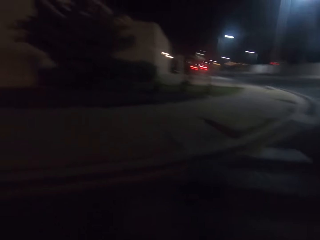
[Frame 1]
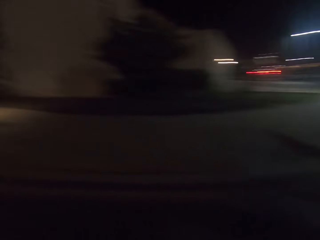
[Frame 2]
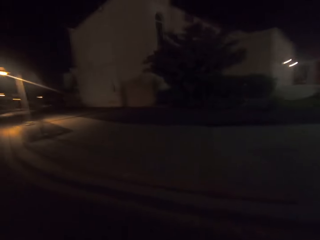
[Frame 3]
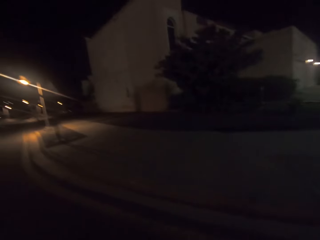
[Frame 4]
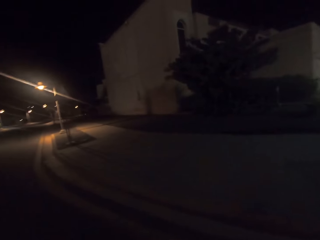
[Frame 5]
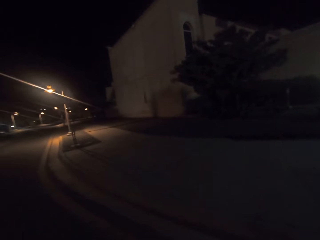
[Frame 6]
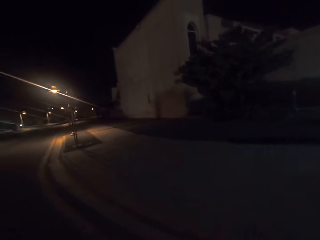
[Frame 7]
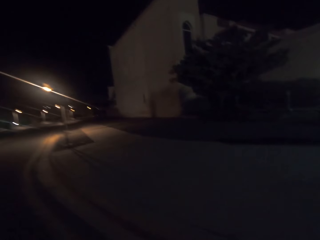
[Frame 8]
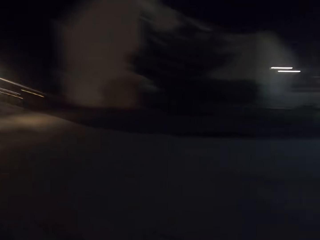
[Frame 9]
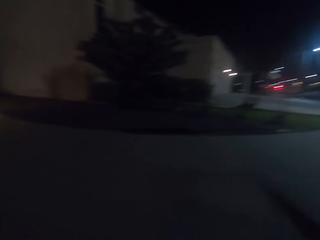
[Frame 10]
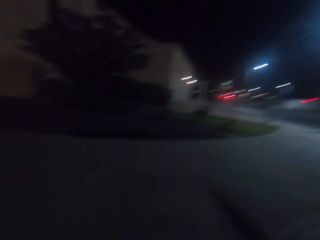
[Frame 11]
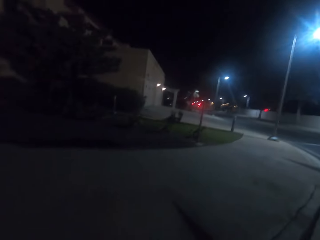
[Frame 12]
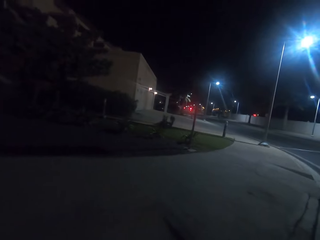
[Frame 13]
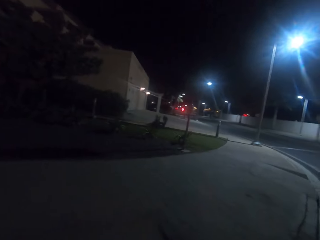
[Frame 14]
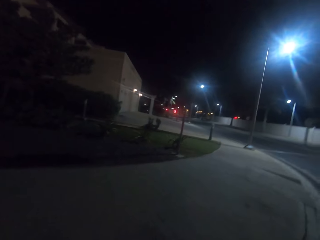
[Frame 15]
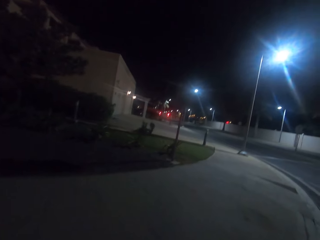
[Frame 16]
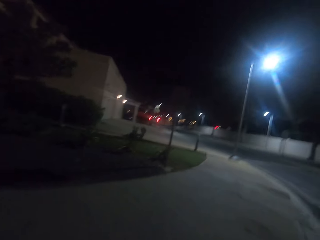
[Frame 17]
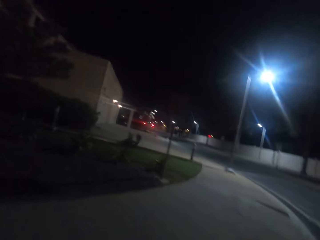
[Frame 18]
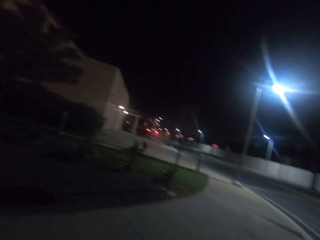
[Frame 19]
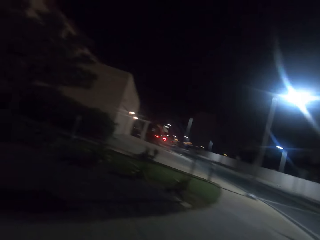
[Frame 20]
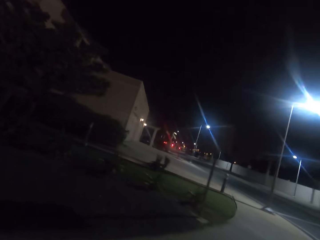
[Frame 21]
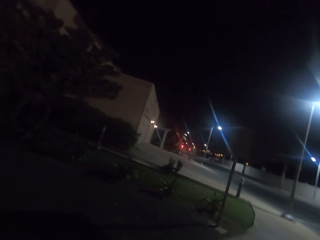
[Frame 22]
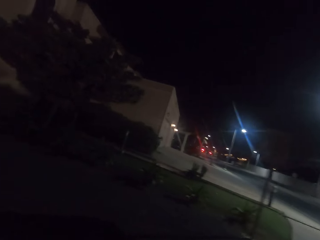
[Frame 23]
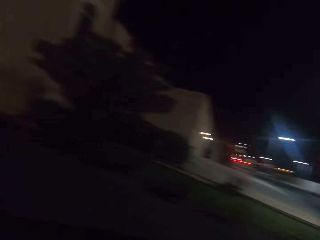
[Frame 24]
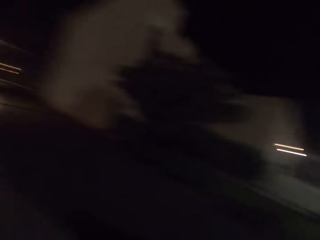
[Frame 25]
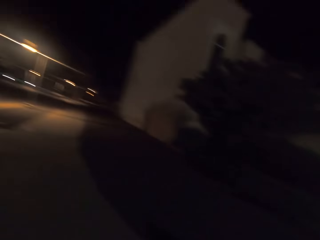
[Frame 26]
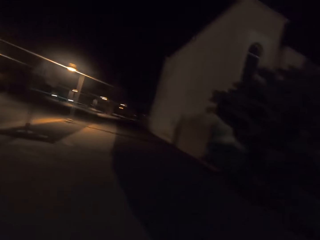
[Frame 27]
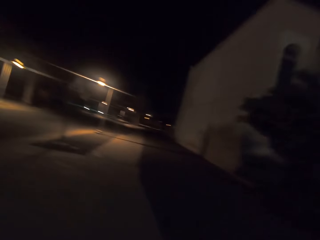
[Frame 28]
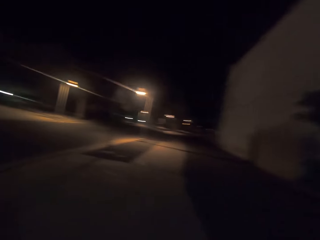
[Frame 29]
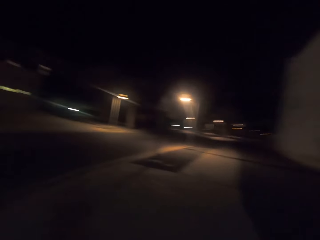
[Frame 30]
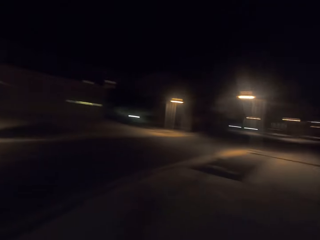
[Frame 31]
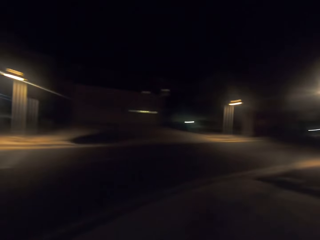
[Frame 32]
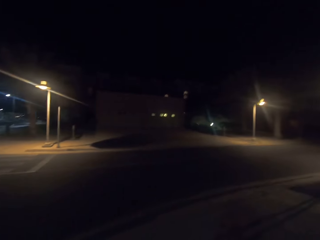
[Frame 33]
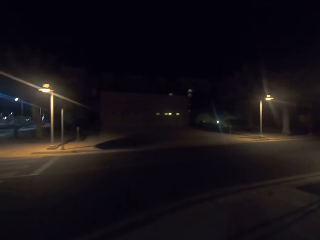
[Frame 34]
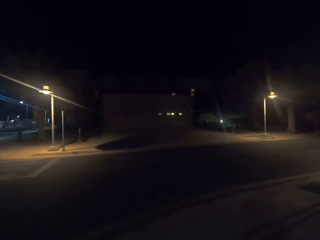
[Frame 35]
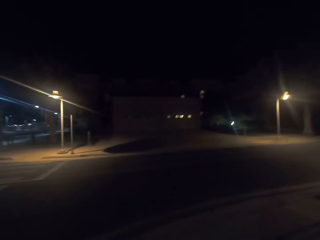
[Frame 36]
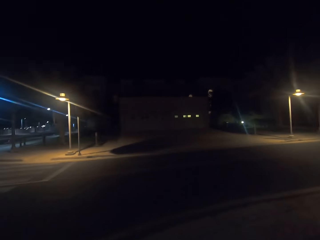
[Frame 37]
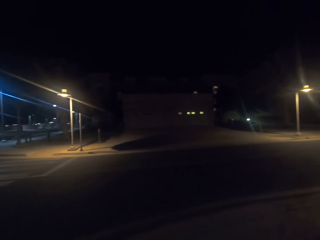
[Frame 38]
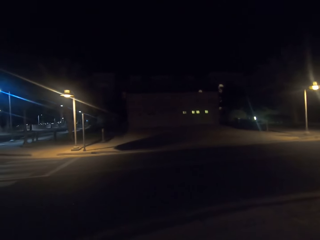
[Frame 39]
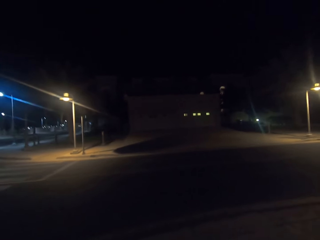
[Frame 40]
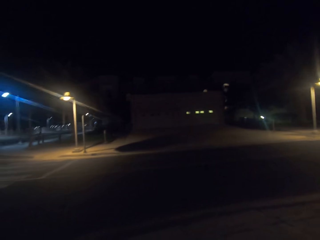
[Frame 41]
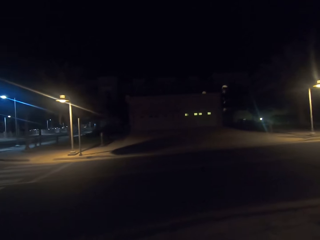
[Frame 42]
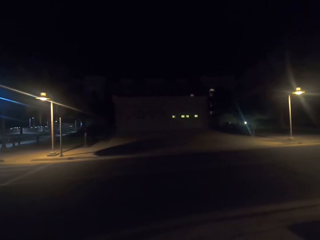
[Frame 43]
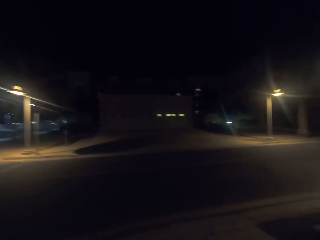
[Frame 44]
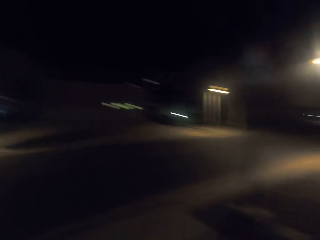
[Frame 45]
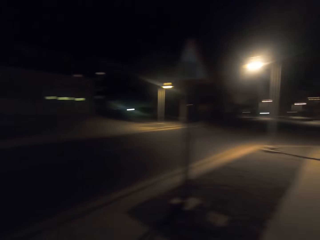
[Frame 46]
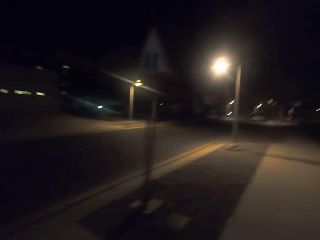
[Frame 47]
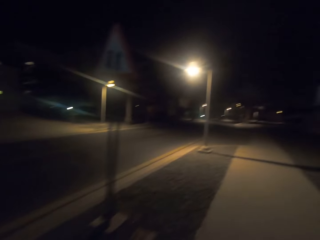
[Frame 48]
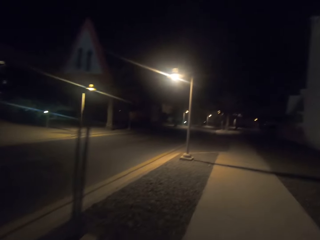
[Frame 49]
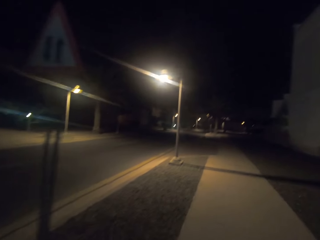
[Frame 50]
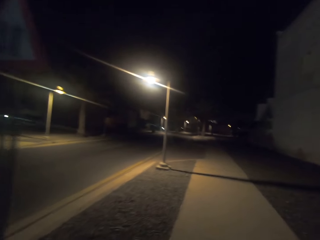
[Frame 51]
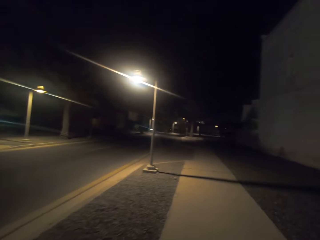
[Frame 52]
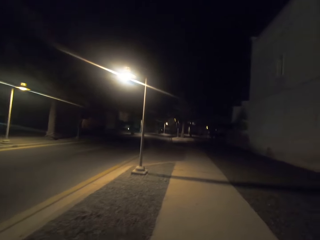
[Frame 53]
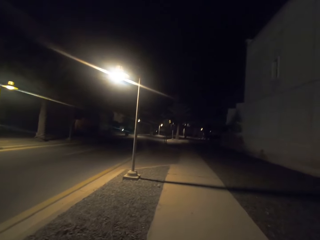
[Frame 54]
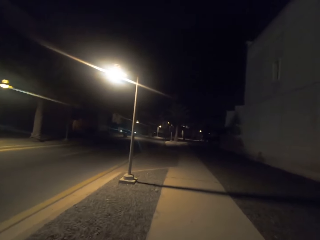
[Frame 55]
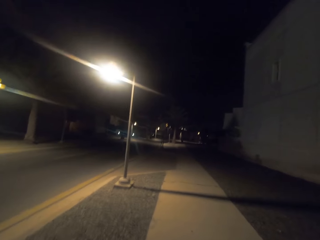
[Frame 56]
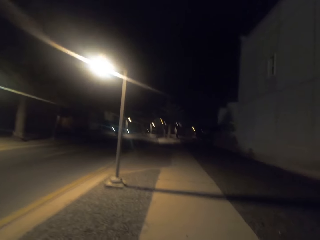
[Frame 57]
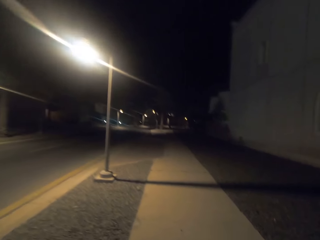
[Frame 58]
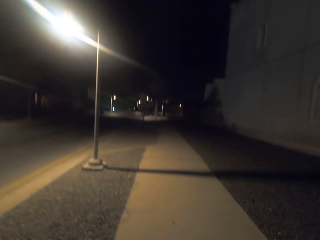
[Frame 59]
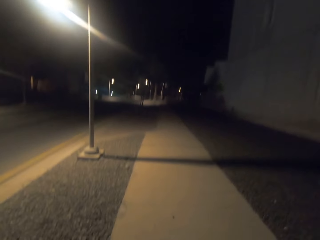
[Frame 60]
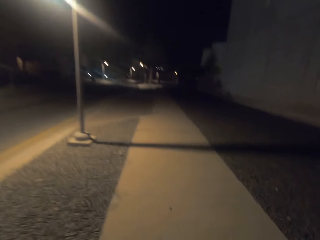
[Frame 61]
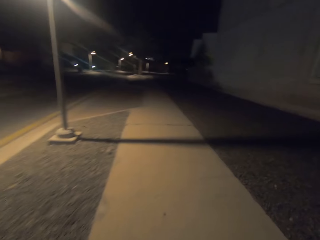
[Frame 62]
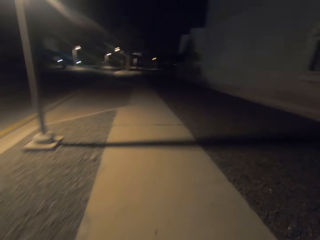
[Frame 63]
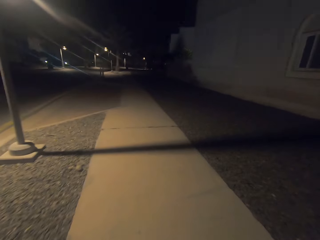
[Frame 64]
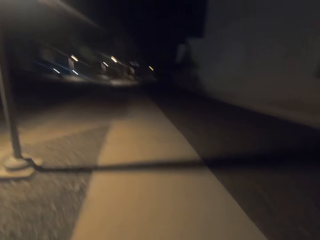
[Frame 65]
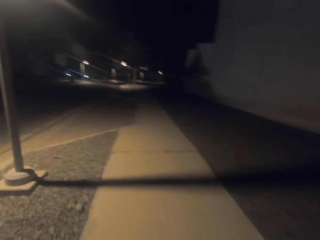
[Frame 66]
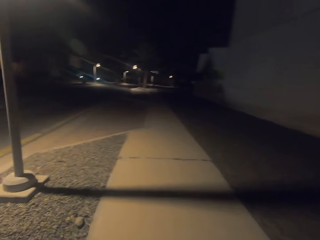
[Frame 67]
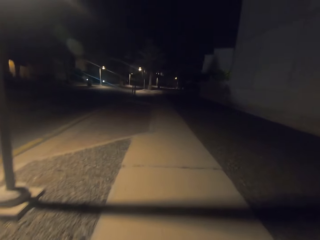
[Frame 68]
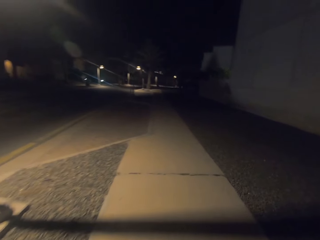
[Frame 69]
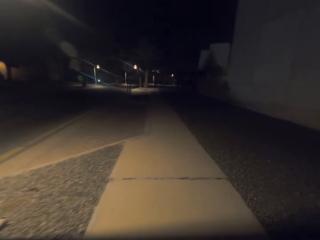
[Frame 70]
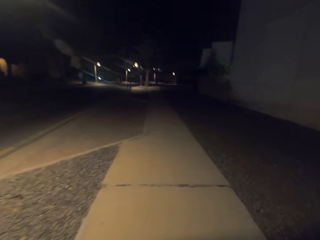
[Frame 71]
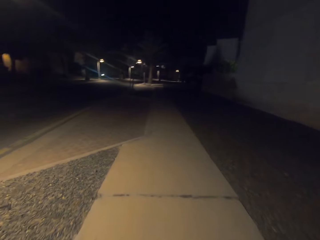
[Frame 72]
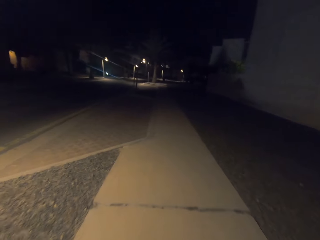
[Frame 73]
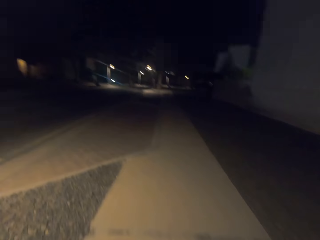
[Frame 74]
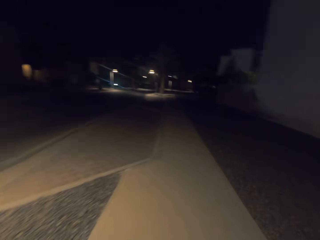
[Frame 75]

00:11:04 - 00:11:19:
The camera wearer looks around the street. They cross the road. They walk along a pavement.

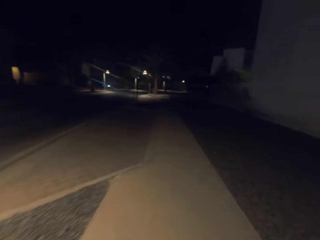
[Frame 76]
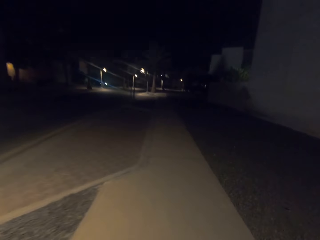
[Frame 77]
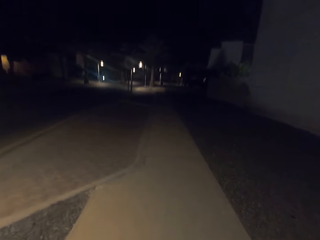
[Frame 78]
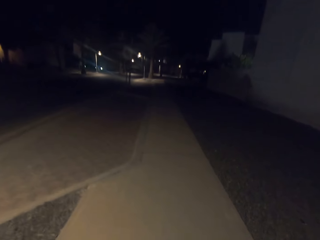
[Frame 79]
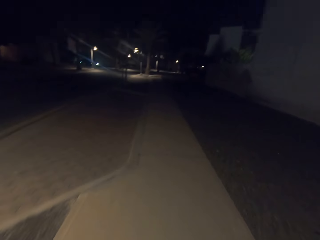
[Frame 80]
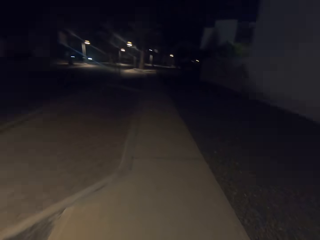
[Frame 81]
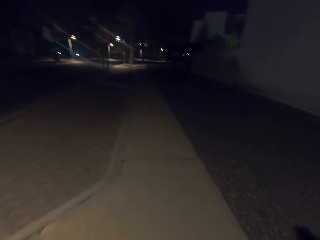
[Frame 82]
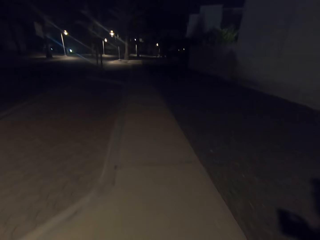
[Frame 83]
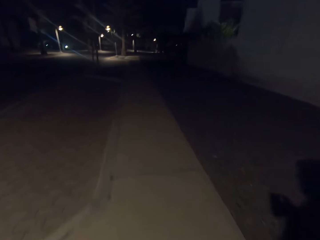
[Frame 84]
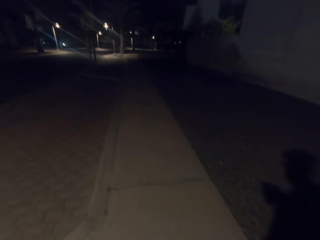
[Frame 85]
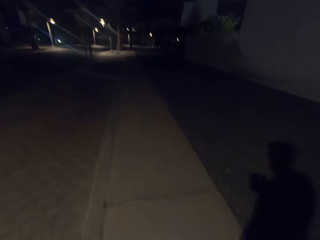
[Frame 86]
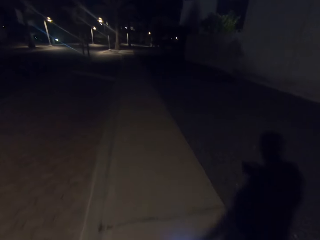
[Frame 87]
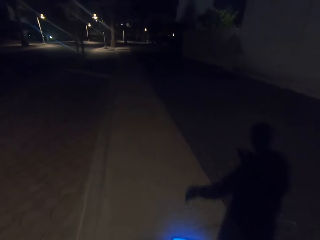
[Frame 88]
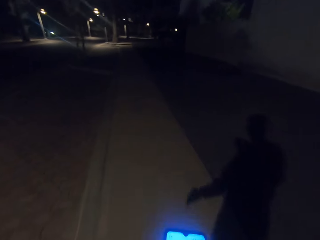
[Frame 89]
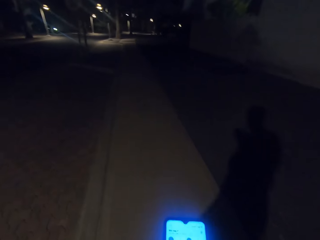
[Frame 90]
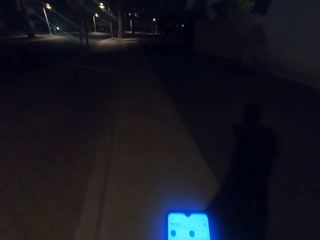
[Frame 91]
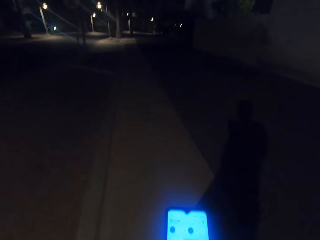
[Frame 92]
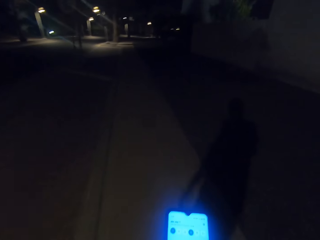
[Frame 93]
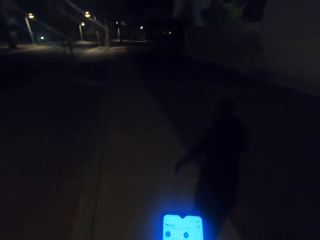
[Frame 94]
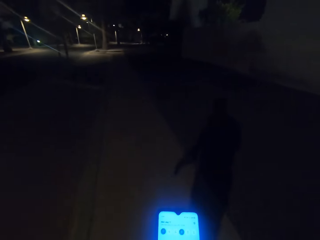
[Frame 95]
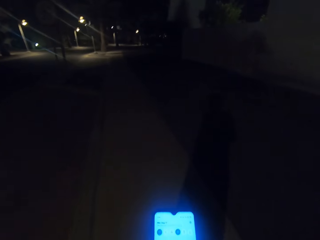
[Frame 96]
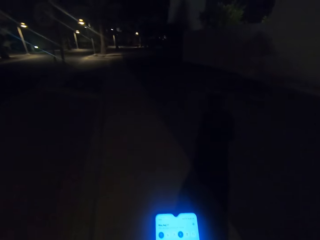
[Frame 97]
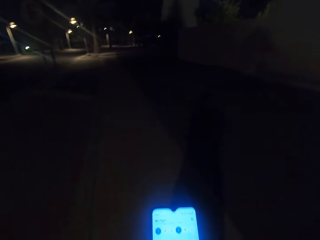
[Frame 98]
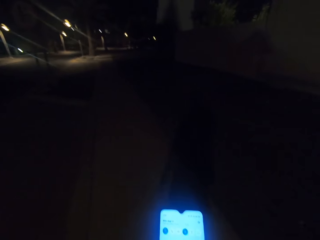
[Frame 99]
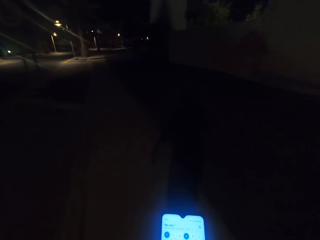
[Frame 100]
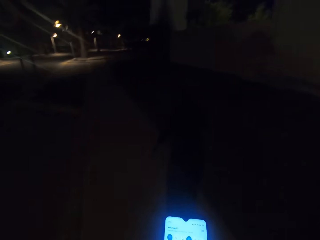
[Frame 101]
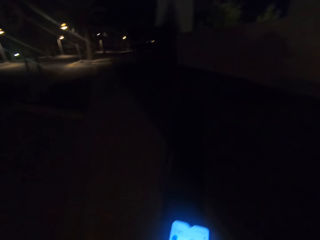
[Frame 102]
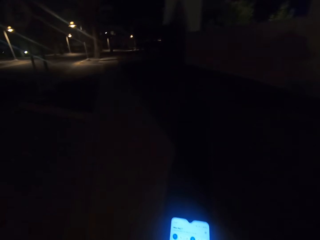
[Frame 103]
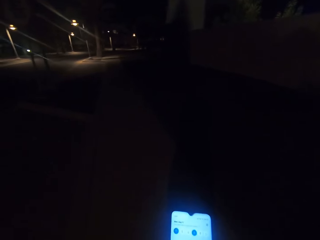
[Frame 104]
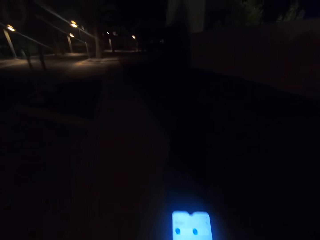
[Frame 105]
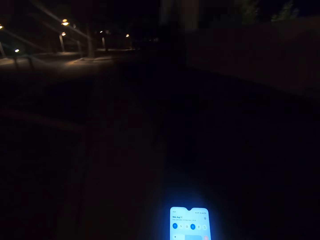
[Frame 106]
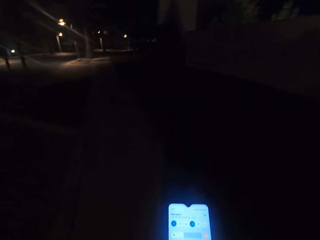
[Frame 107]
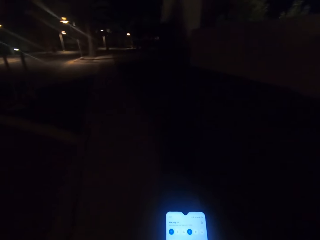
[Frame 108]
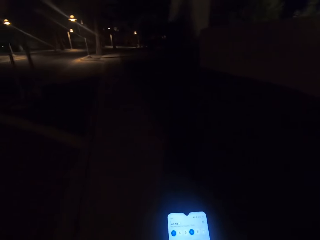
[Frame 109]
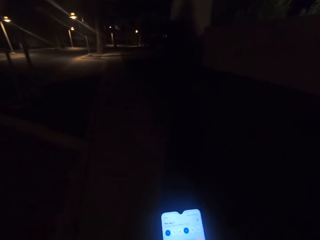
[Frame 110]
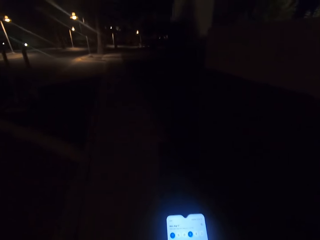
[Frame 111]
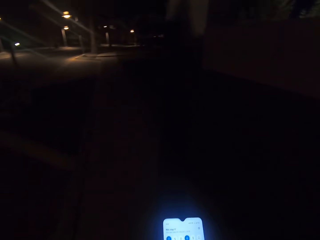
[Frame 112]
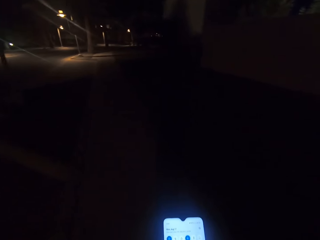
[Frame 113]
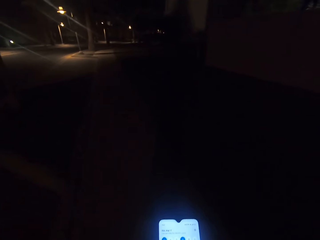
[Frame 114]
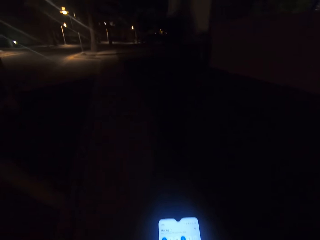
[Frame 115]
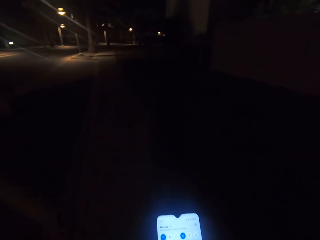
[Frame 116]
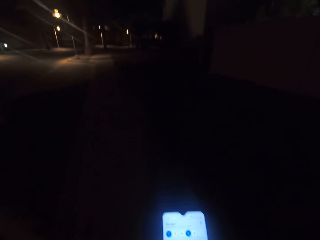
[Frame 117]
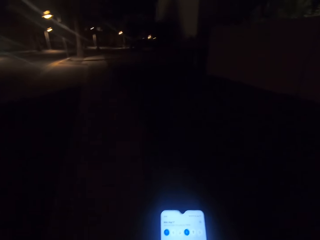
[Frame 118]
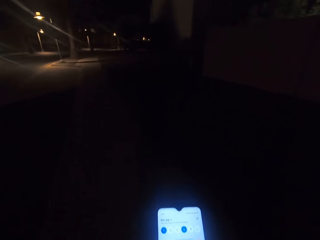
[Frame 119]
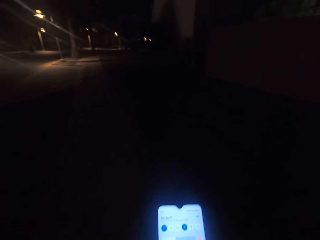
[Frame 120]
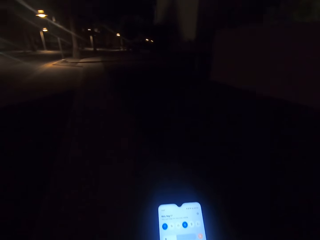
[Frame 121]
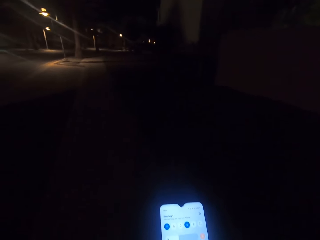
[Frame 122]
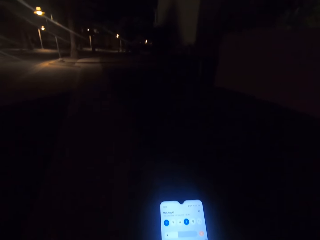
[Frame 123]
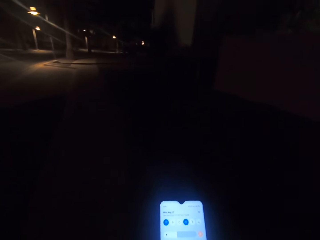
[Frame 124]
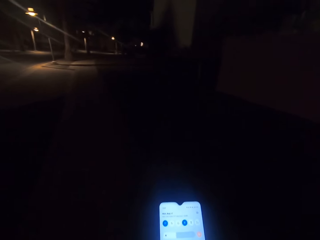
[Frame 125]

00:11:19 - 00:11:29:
The camera wearer operates on the phone and scrolls the phone.
